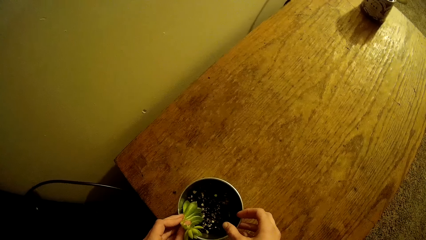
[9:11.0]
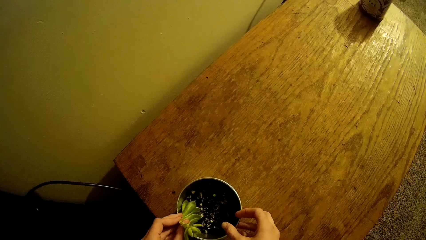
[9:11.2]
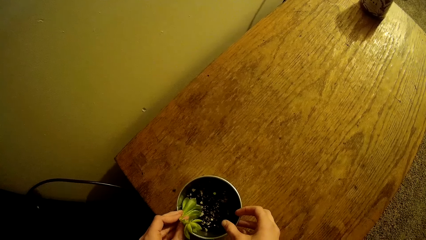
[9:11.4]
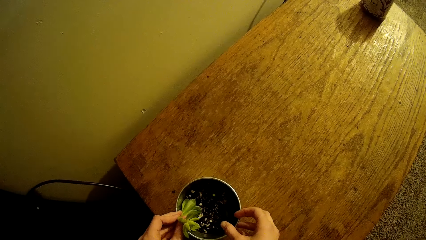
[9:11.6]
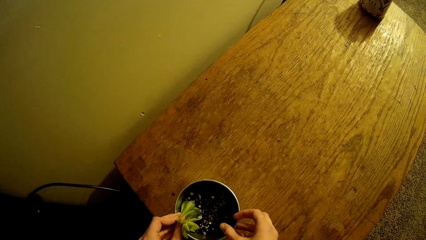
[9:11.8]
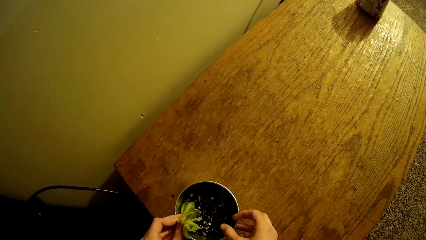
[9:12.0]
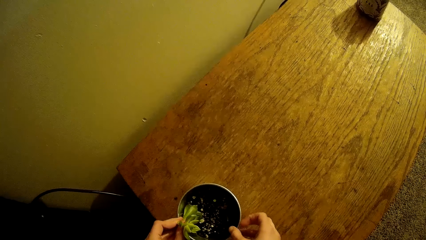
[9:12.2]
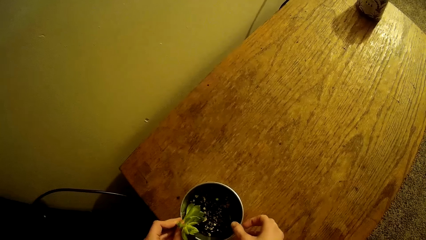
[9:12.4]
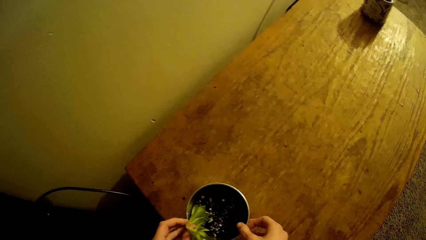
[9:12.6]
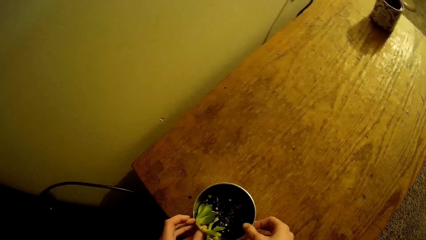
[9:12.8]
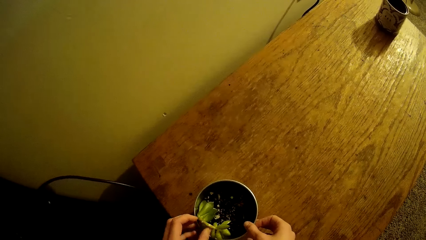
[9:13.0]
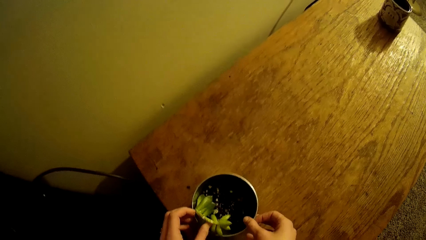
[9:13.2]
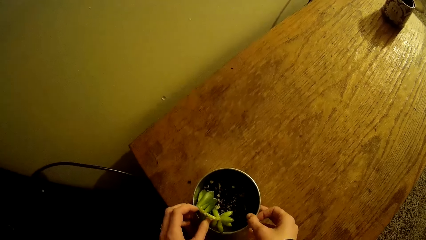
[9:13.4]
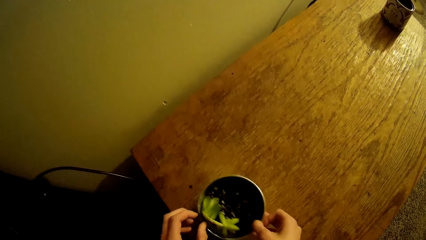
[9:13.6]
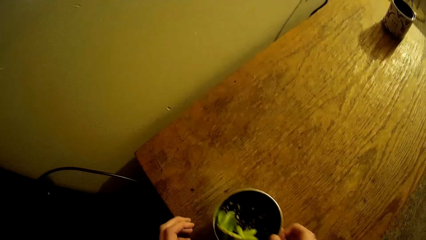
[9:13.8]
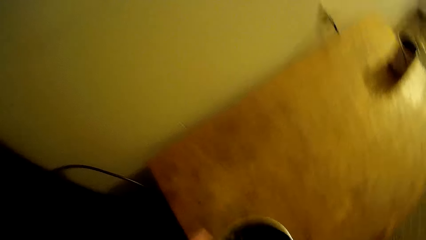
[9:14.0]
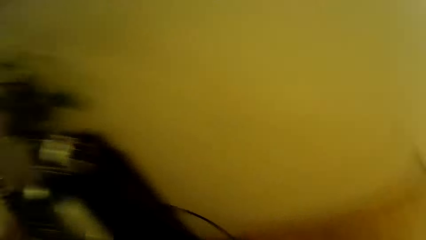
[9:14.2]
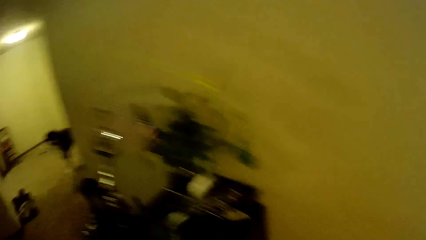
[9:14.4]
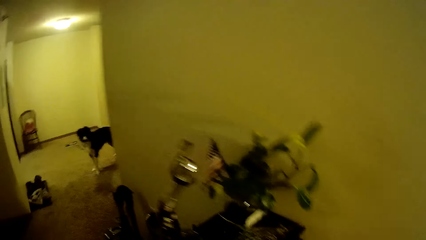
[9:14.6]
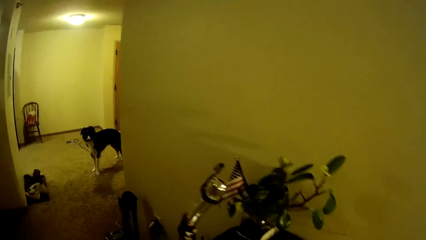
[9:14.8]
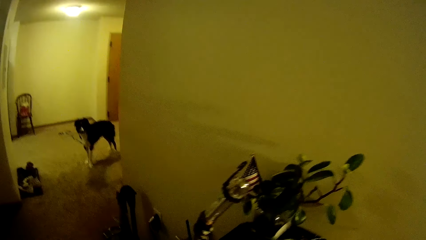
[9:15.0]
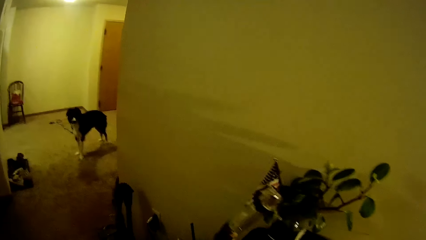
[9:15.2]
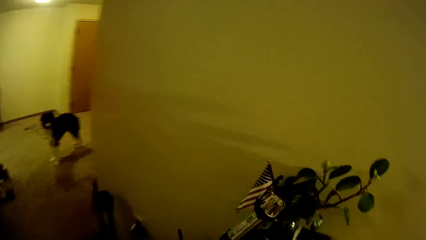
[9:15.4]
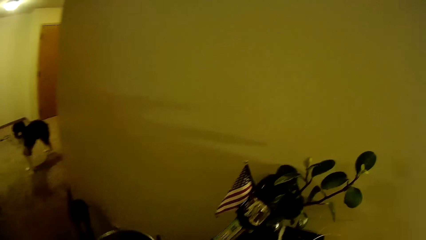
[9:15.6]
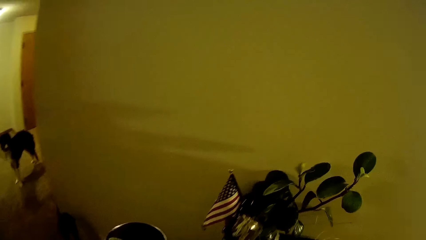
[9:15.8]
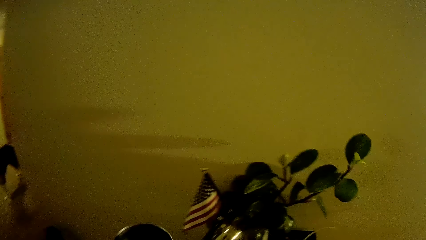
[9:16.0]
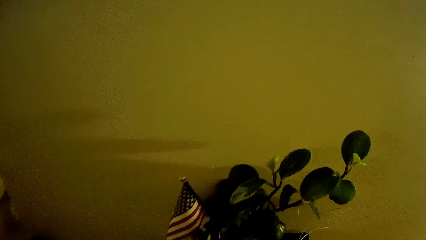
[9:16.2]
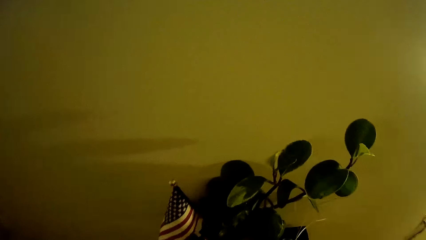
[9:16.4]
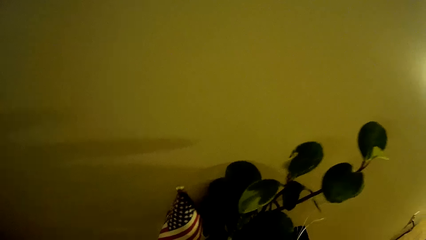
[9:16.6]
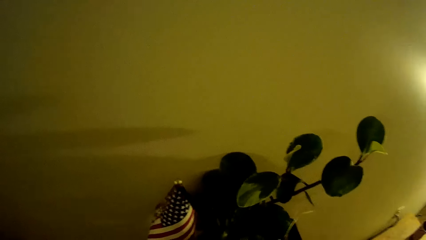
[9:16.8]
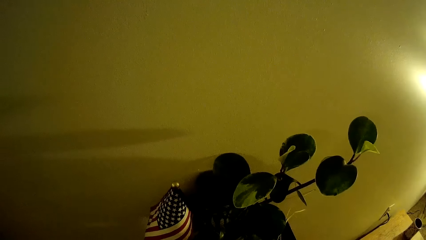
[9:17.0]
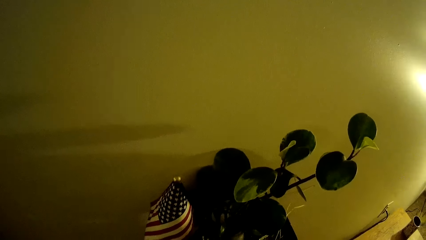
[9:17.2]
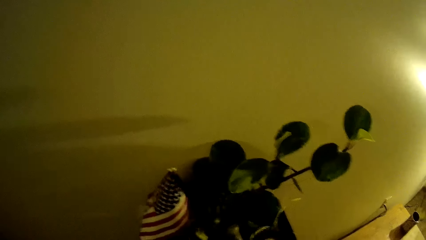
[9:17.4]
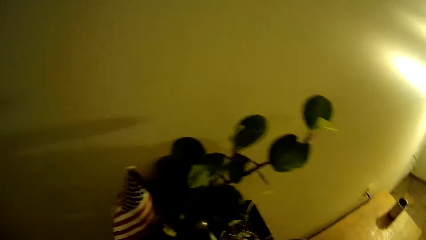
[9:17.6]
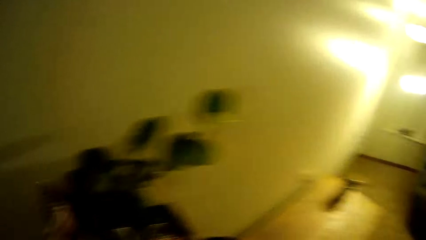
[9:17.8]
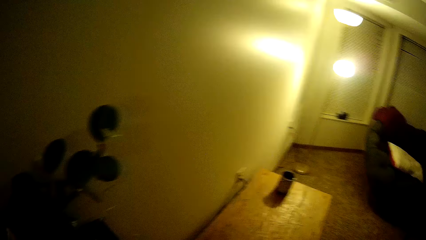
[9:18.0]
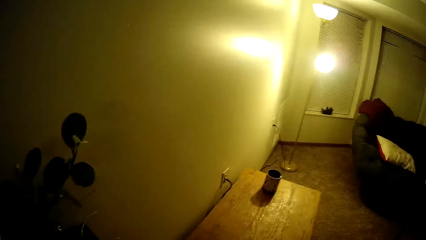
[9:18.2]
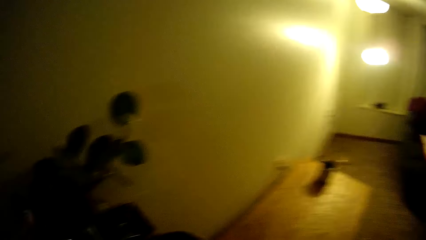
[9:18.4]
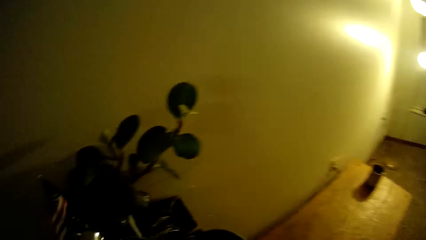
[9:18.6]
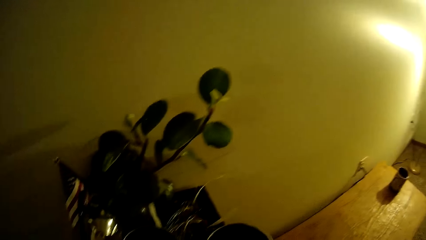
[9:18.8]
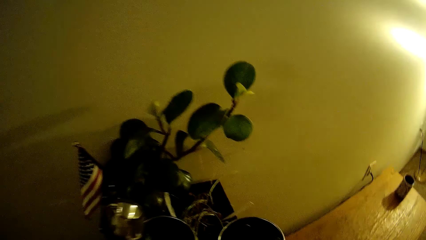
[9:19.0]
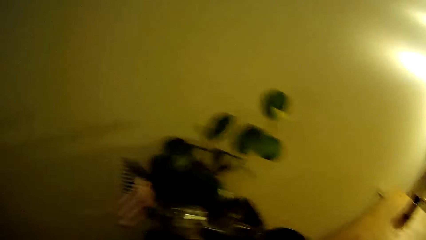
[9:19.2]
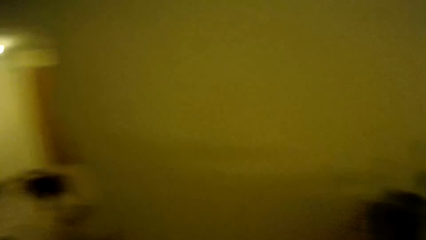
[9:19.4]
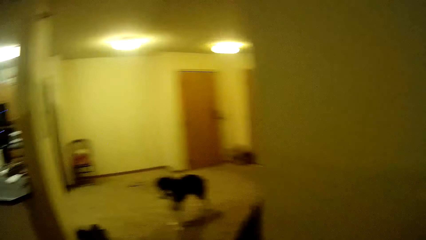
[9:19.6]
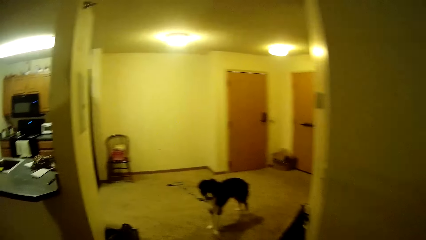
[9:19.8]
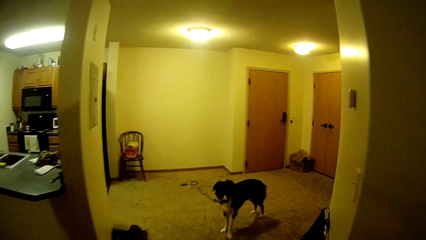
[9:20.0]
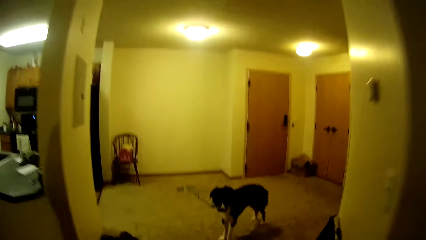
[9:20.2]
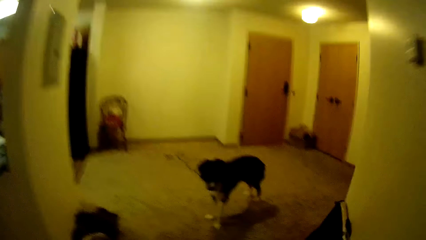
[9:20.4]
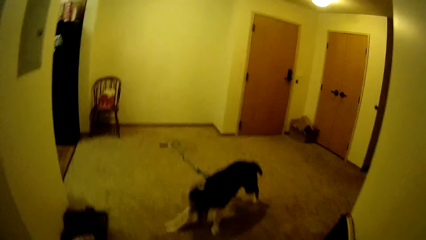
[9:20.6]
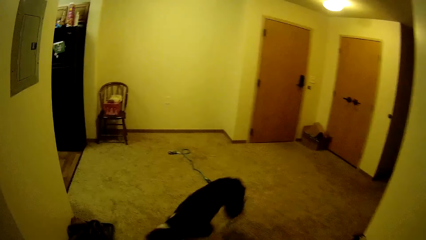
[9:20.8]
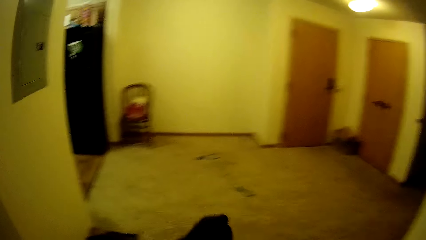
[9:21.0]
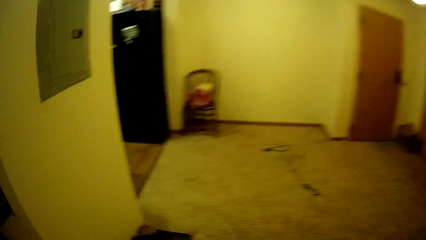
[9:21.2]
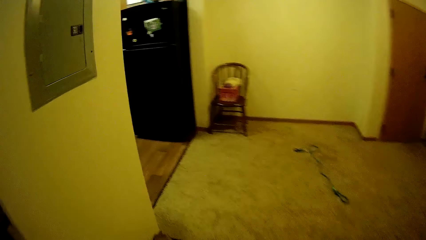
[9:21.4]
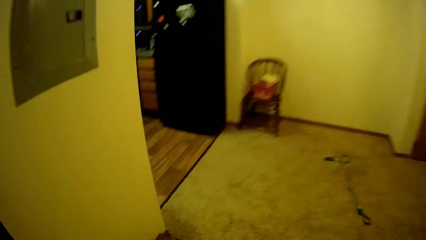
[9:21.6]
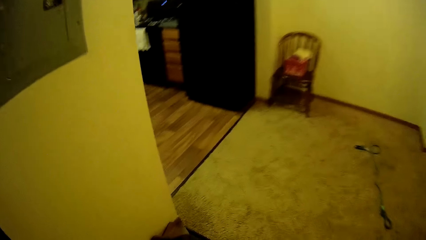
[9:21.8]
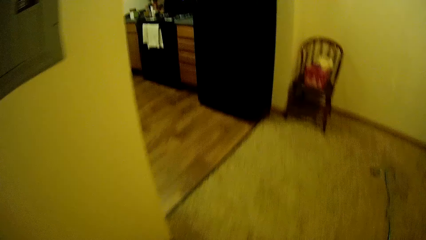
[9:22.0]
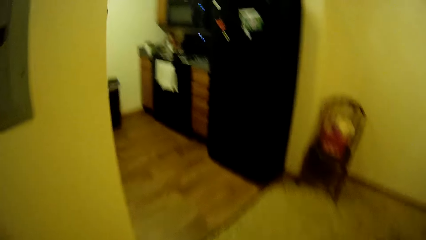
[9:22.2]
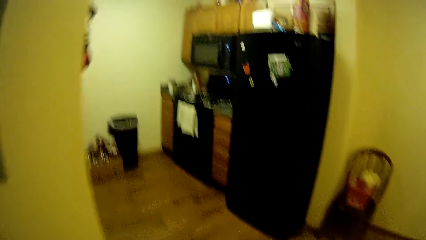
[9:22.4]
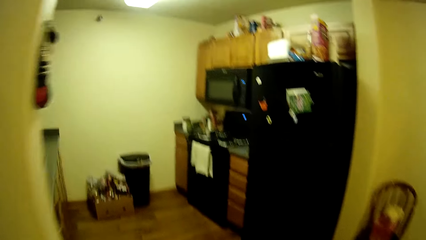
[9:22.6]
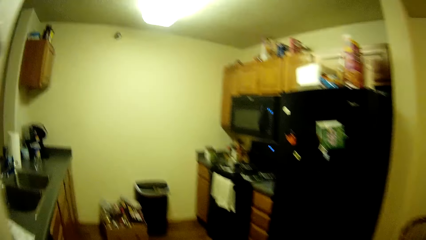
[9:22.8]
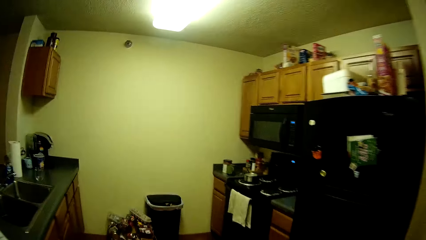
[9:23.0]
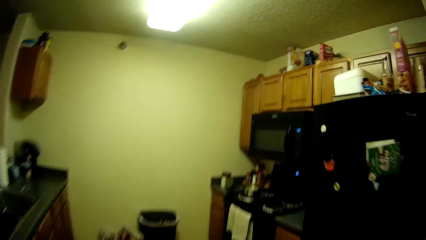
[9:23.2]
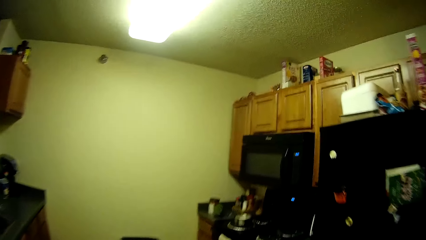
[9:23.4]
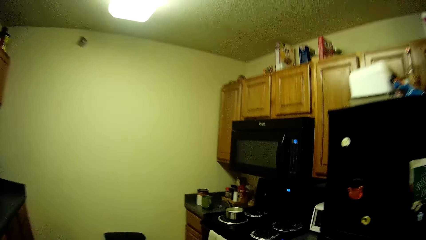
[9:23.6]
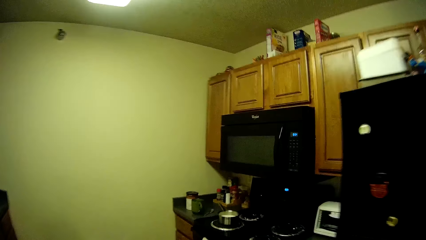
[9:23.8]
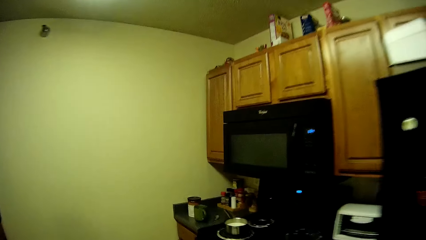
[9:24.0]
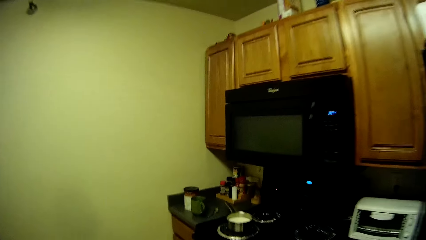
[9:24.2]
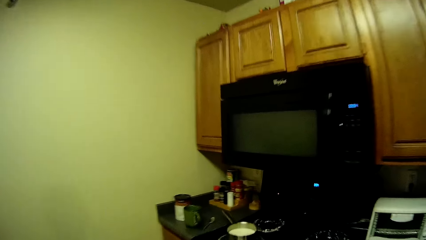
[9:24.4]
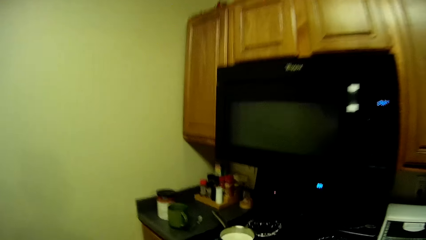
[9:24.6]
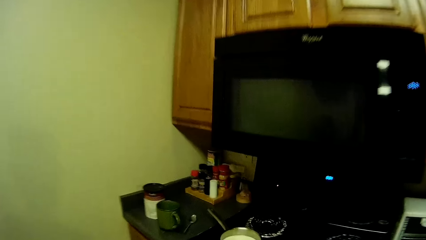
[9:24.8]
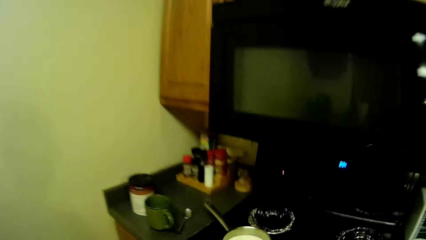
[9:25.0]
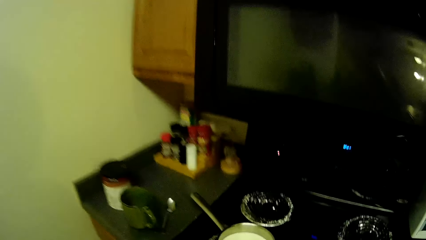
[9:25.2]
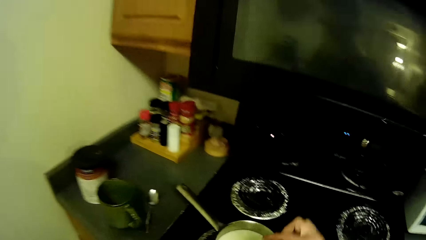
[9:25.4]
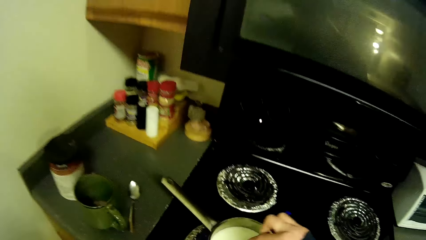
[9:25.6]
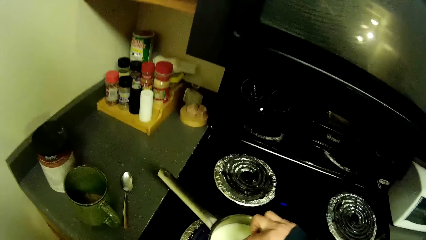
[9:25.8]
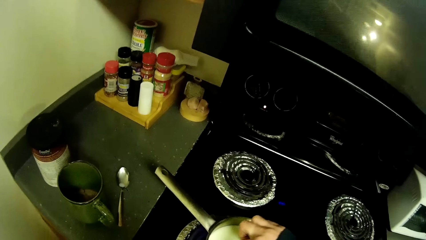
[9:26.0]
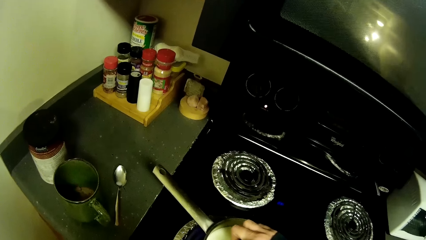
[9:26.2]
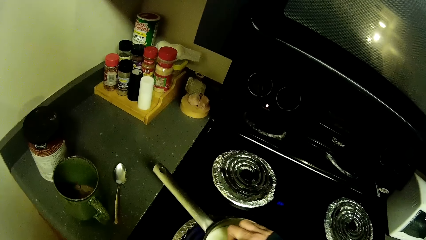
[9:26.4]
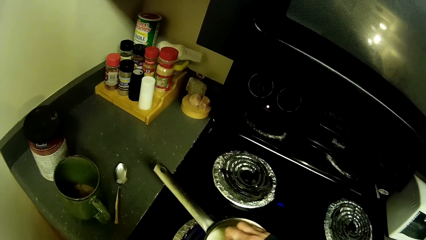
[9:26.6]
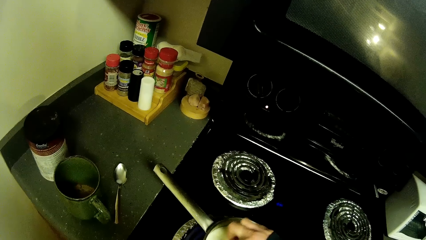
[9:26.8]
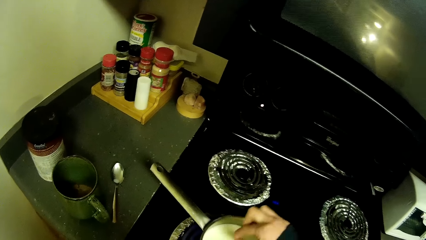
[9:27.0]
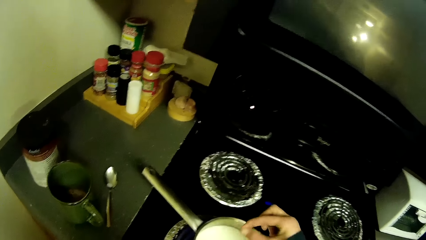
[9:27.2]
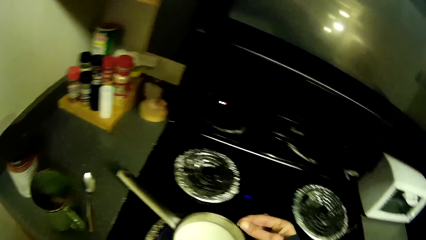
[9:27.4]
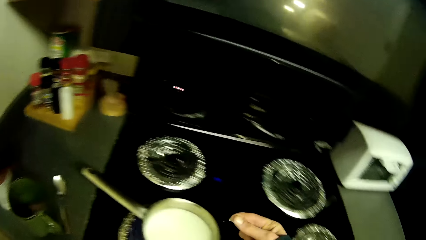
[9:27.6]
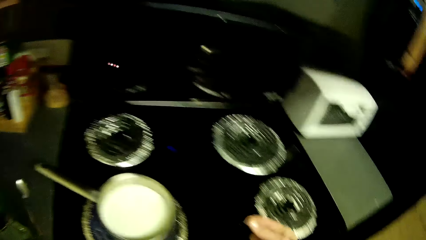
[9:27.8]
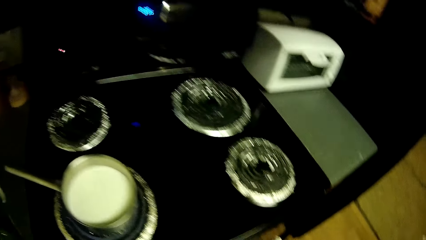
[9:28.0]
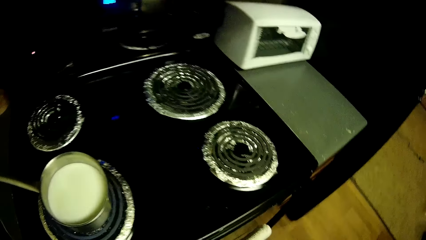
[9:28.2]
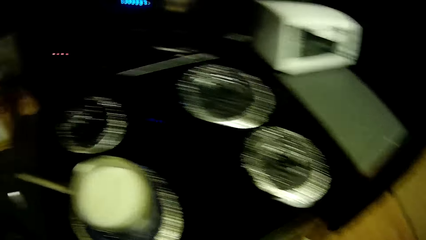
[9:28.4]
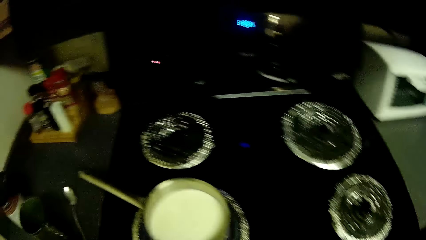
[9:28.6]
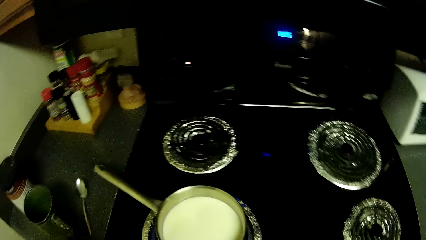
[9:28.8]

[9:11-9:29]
The camera wearer takes the house plant. They carry the plant. They look around the room. They touch milk from the pot.
